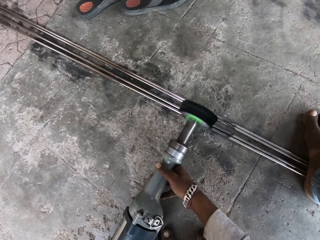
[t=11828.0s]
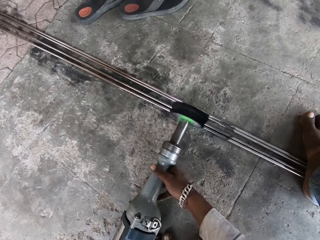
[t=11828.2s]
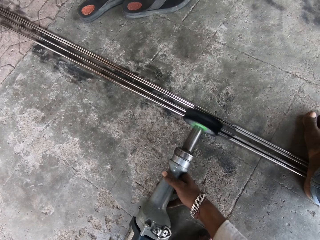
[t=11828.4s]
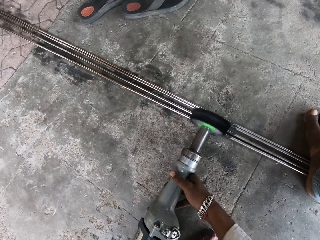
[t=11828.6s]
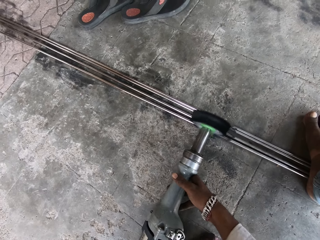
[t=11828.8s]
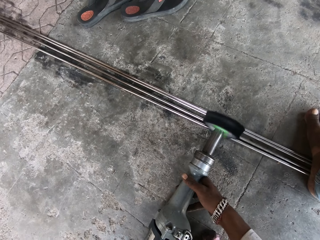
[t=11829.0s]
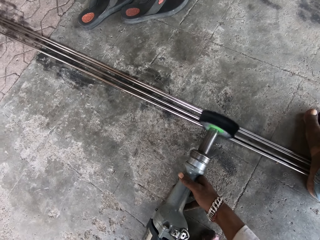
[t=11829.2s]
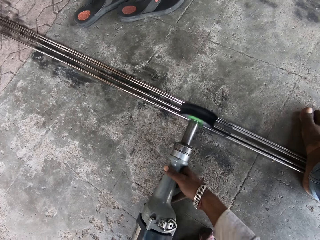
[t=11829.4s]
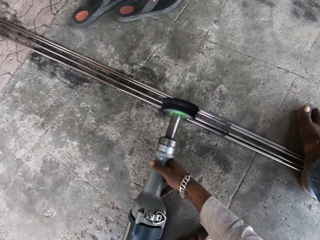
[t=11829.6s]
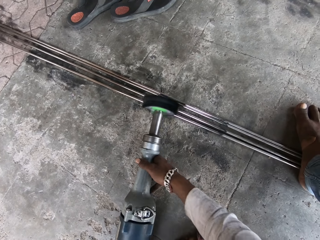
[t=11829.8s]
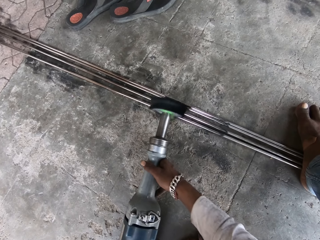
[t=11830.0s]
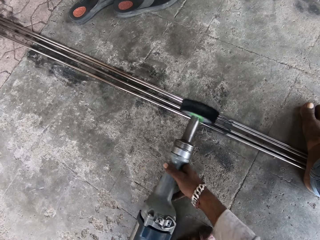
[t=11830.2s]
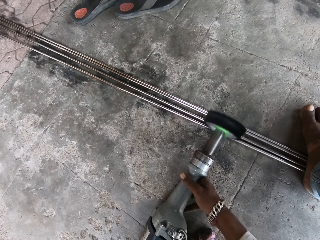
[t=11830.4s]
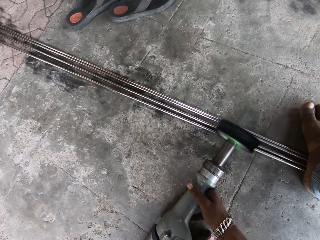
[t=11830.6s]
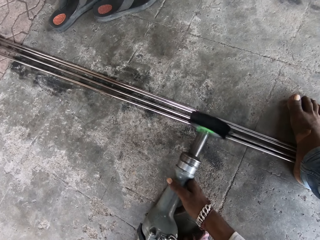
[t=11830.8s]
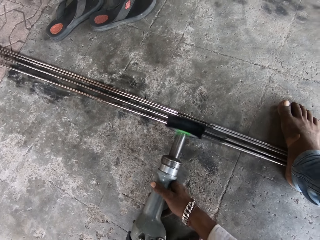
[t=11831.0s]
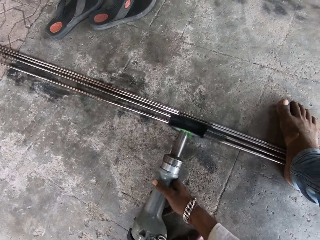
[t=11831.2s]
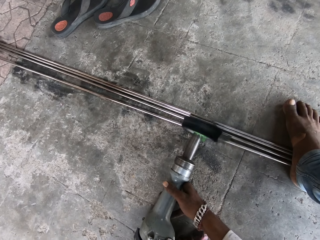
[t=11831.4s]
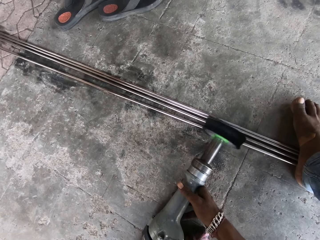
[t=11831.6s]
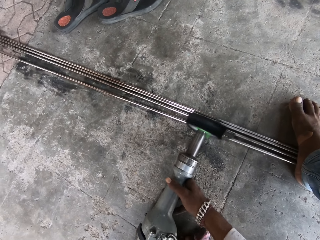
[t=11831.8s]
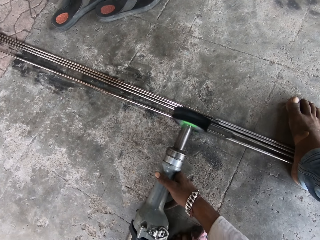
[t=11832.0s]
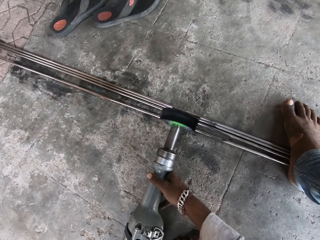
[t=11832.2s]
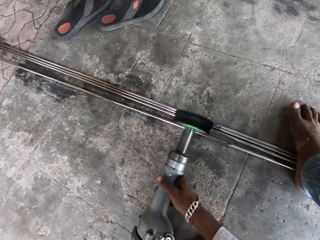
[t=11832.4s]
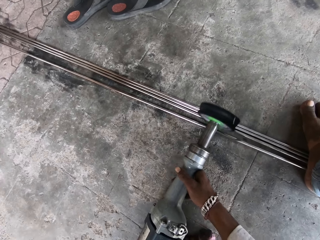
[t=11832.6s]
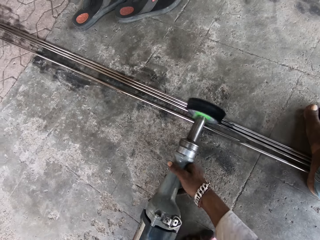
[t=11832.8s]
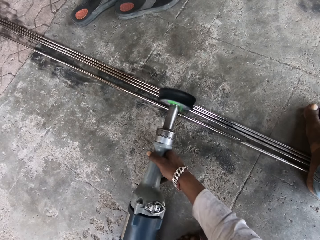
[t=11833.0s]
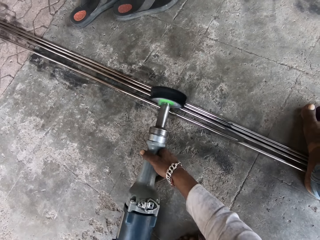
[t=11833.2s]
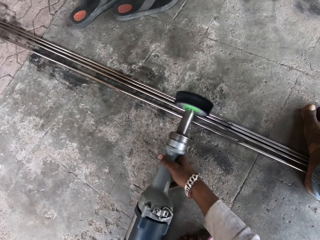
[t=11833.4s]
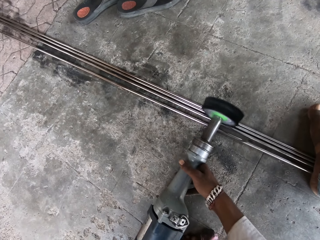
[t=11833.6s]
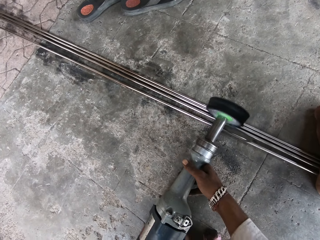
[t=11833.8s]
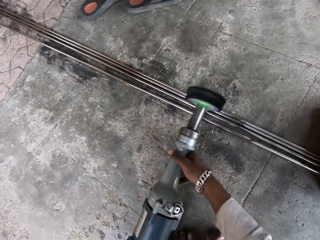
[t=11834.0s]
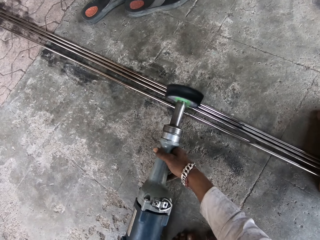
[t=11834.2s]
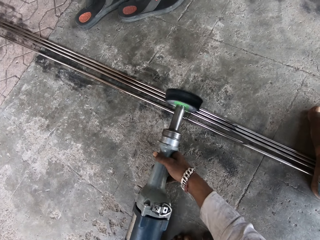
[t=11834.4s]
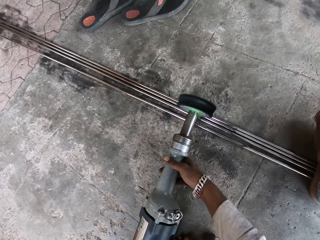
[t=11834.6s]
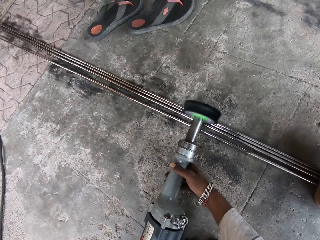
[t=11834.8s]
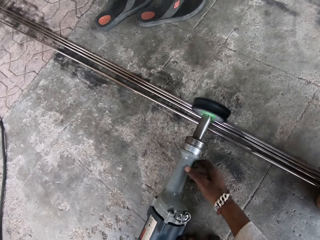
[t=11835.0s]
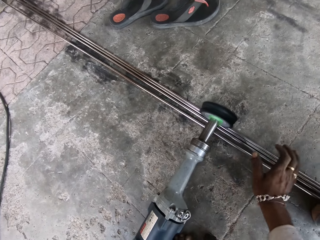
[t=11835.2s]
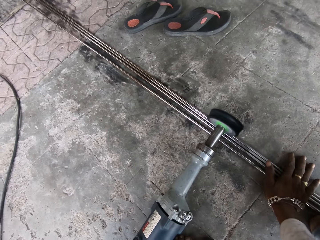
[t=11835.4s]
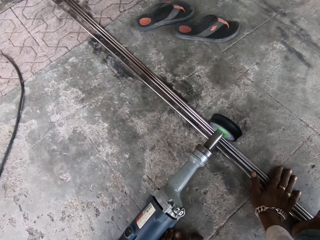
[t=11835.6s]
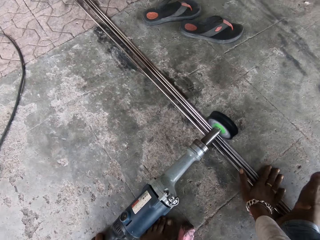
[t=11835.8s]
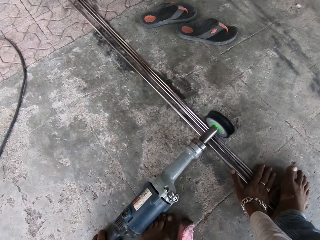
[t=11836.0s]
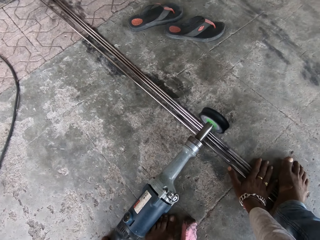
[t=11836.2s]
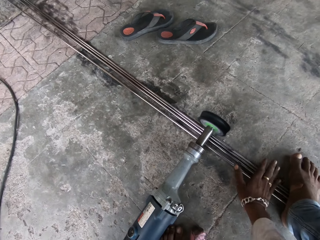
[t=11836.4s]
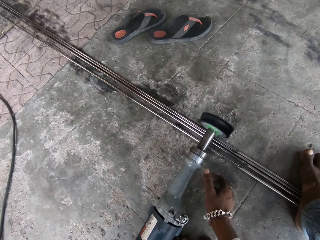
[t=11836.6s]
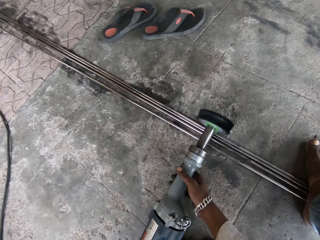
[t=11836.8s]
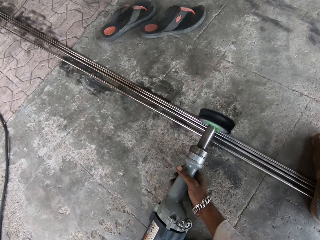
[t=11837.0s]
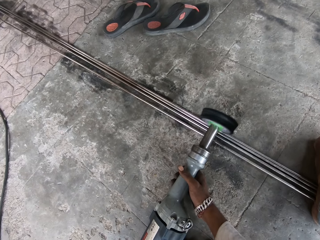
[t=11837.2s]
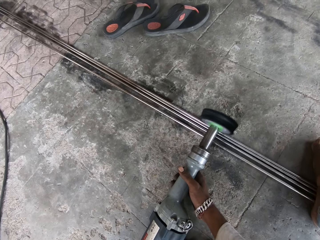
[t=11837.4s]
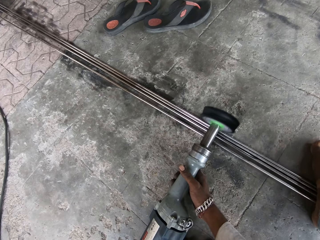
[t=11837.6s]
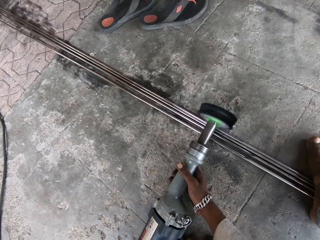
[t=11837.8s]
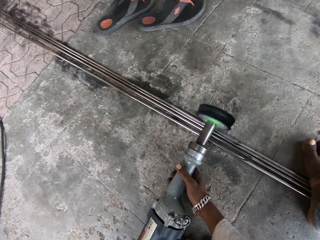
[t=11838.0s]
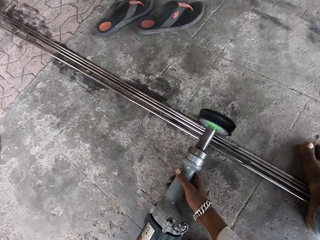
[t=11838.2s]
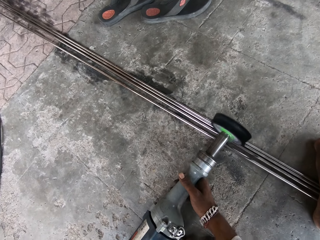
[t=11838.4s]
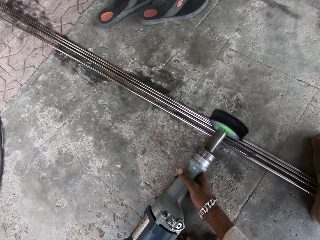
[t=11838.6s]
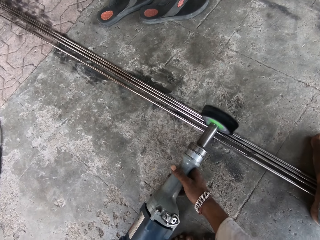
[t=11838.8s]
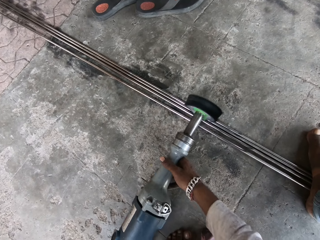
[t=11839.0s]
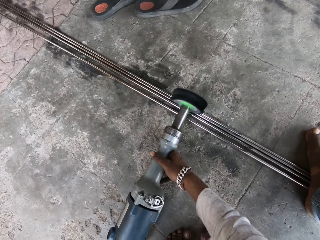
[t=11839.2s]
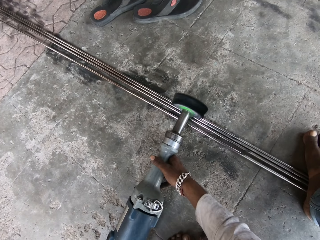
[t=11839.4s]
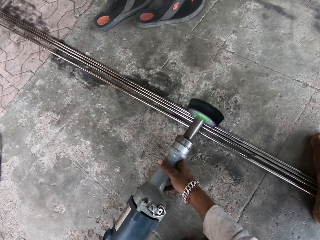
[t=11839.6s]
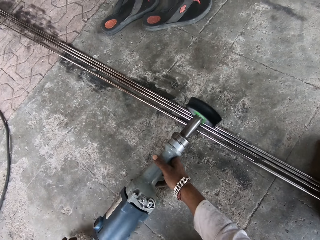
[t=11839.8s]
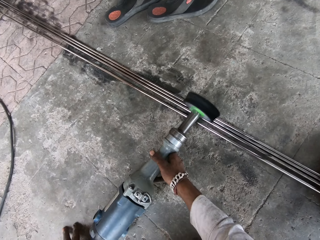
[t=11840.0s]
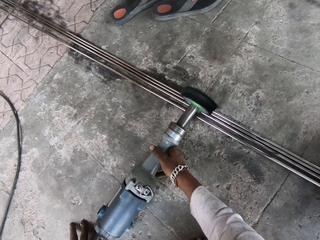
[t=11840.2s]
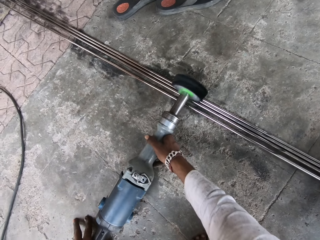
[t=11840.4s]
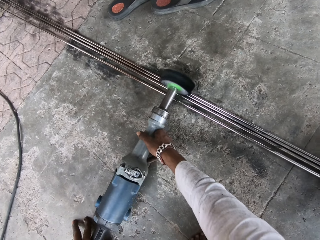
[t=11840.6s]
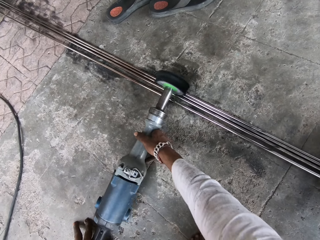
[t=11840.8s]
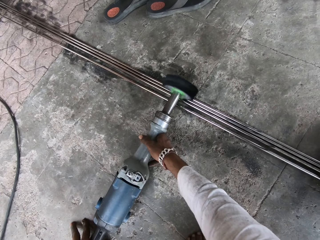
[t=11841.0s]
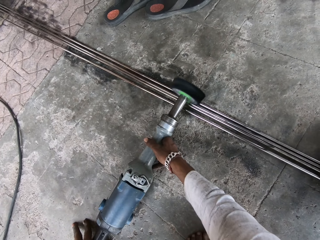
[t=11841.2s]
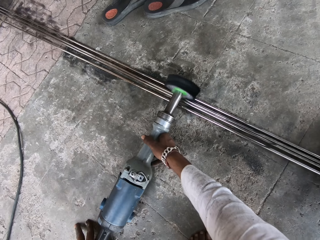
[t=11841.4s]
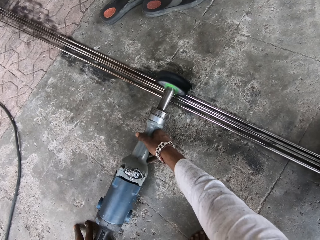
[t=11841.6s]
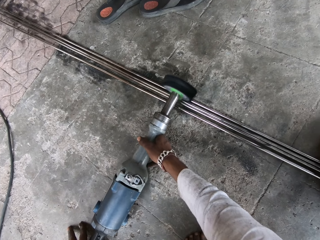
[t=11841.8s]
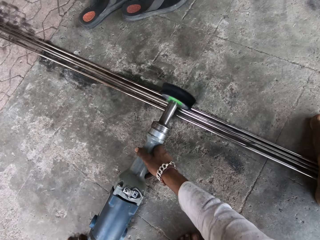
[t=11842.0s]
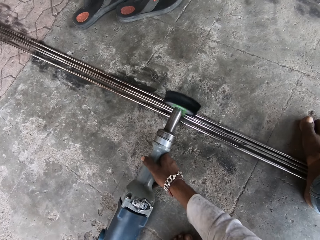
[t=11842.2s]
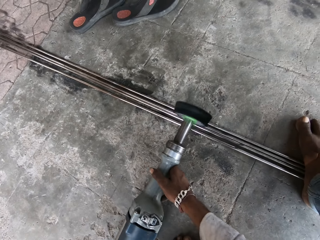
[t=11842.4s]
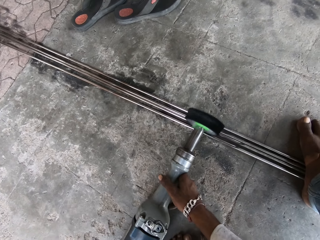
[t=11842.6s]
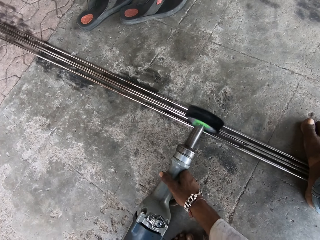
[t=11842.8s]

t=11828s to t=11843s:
The camera wearer adjusts the rods together with the right hand. They step on the rods with the right foot. They hold the straight grinder and polish the metal rods with the straight grinder.

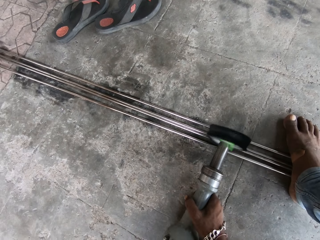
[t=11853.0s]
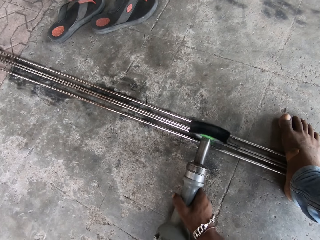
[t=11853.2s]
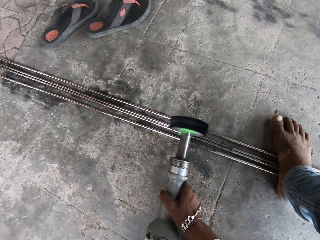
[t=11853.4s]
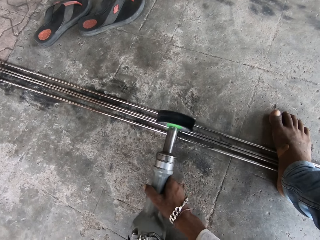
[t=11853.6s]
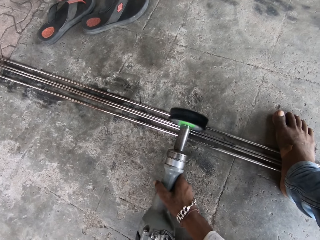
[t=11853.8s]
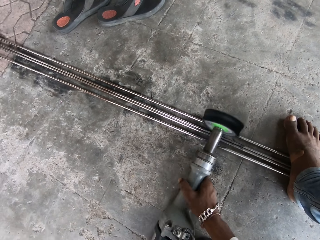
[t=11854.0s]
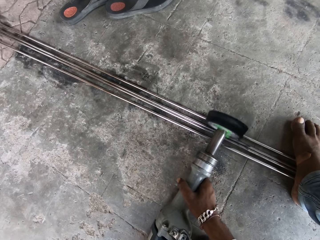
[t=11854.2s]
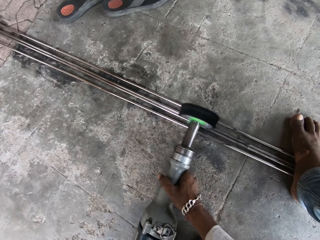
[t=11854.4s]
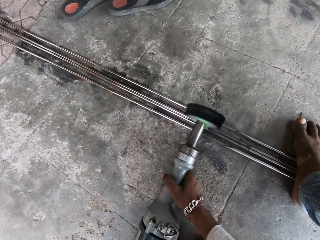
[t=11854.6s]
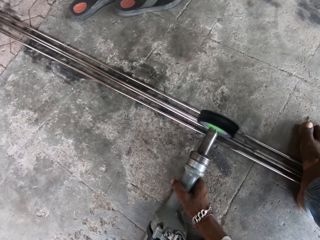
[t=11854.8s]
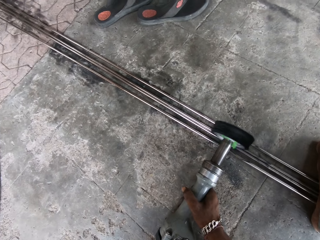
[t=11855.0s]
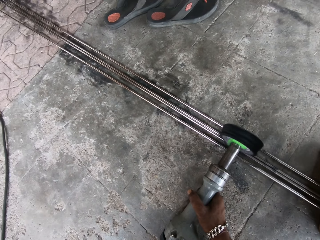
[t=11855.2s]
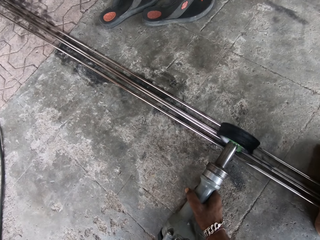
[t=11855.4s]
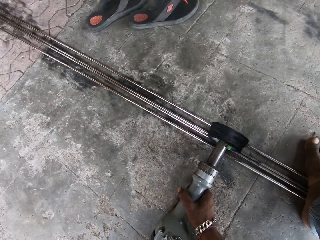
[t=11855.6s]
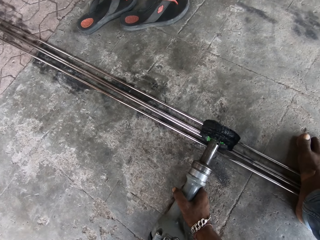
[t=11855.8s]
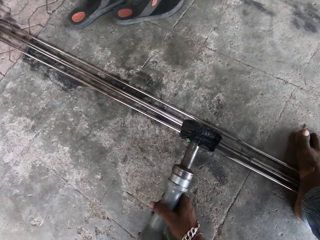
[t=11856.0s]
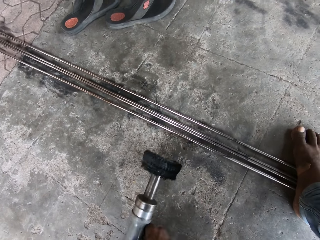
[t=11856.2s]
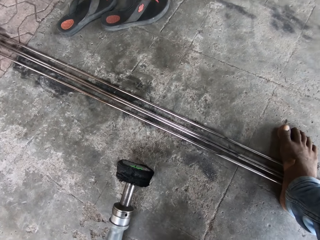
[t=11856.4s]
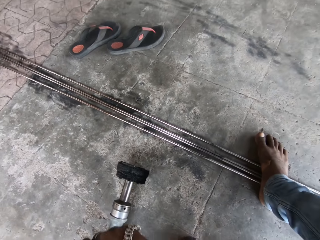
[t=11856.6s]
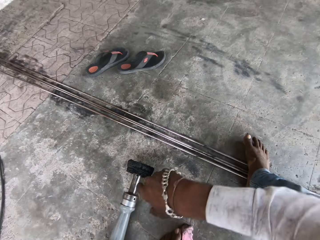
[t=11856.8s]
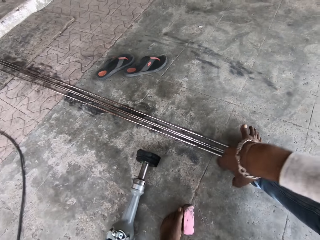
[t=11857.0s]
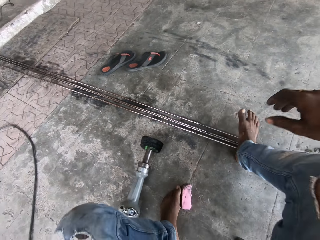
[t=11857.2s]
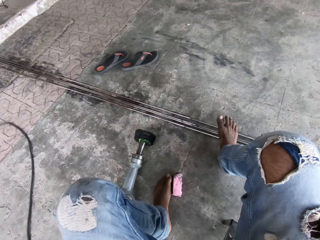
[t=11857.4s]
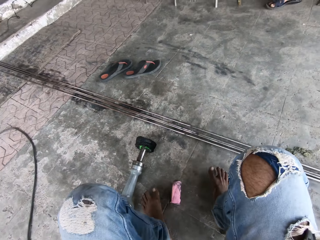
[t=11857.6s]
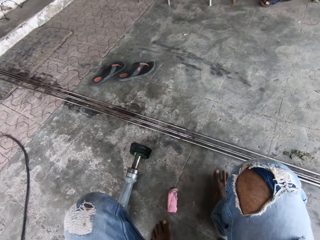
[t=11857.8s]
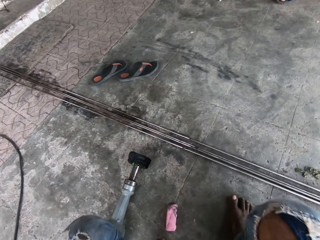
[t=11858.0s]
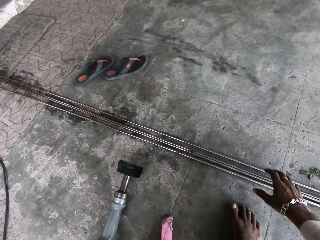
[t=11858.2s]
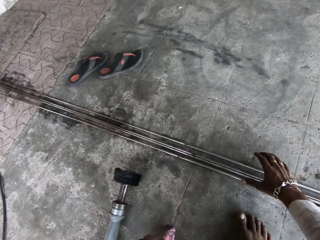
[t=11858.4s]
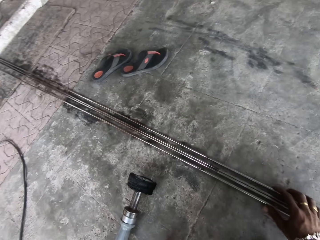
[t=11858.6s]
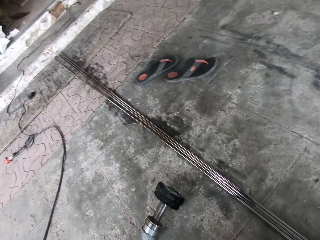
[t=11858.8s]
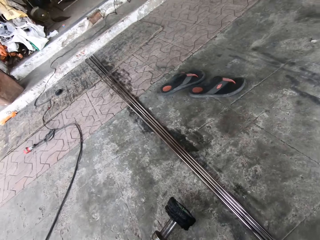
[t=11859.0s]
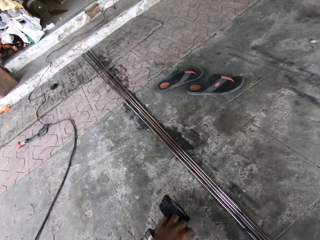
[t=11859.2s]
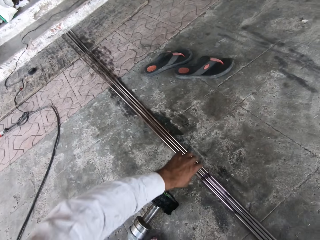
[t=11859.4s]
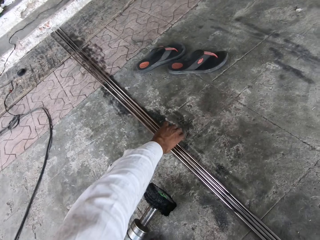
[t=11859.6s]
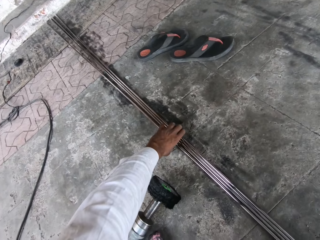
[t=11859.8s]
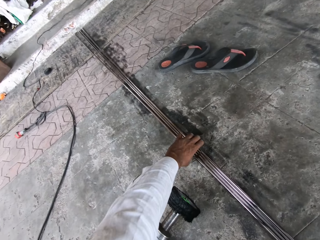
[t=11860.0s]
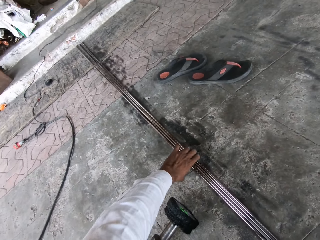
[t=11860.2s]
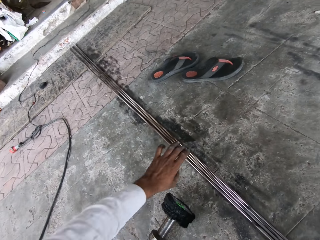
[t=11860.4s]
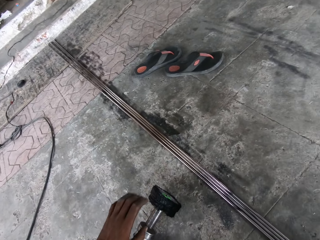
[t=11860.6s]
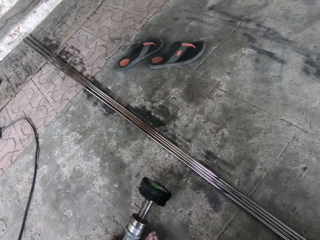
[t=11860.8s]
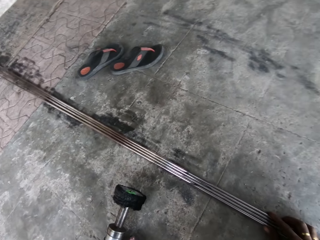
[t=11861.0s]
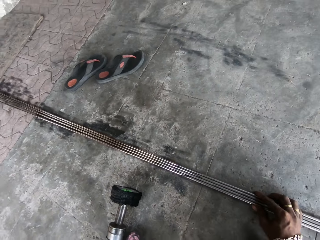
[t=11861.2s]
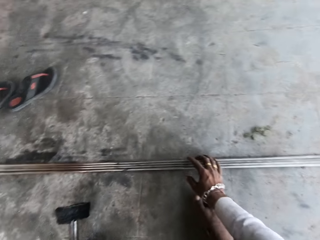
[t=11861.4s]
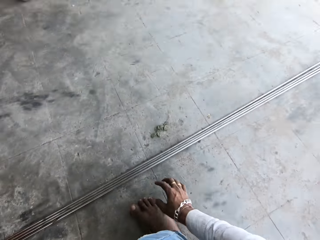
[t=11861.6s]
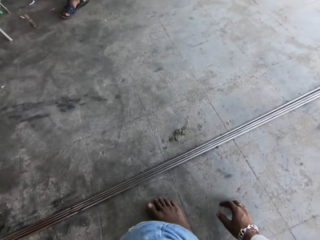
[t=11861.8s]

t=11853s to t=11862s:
The camera wearer puts down the straight grinder. They remove the foot on the rods. They adjust the rods properly. They look around.
